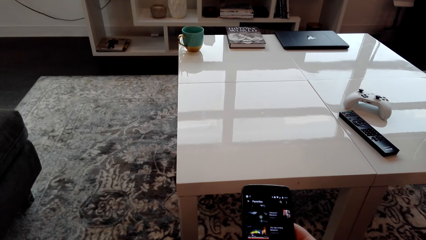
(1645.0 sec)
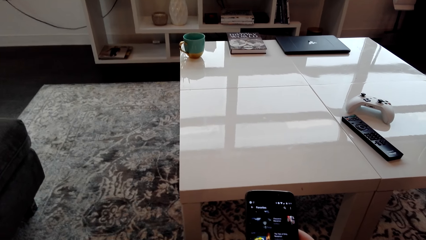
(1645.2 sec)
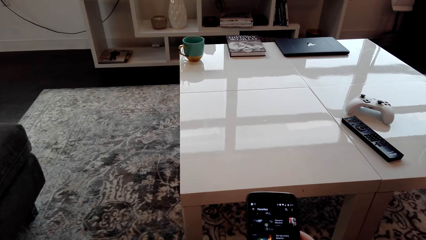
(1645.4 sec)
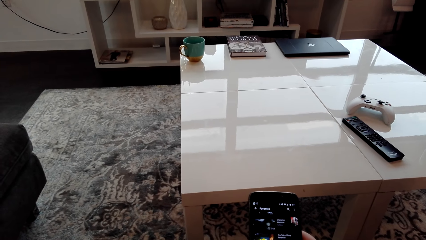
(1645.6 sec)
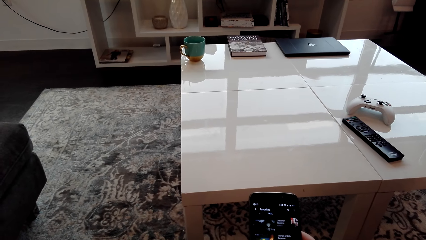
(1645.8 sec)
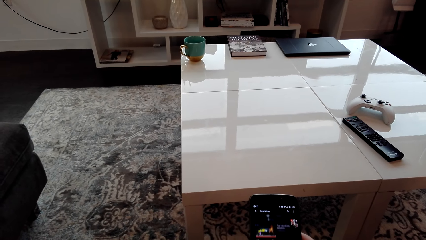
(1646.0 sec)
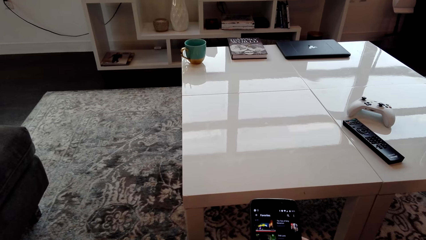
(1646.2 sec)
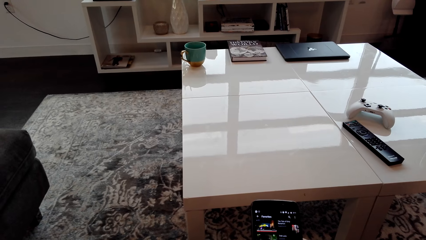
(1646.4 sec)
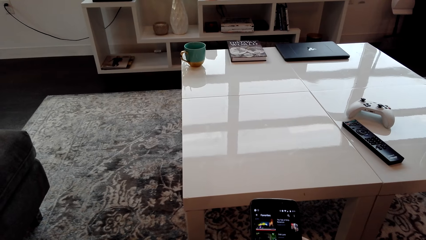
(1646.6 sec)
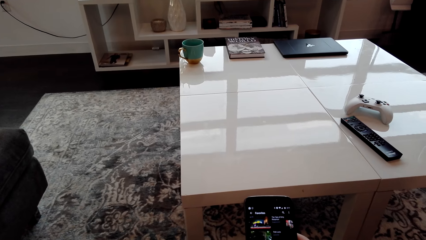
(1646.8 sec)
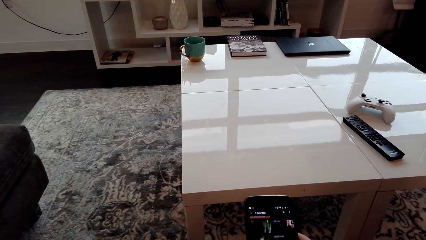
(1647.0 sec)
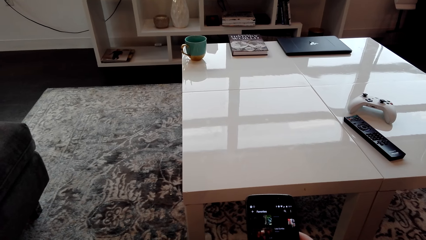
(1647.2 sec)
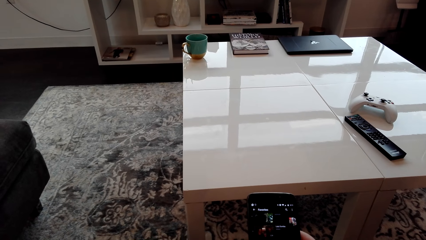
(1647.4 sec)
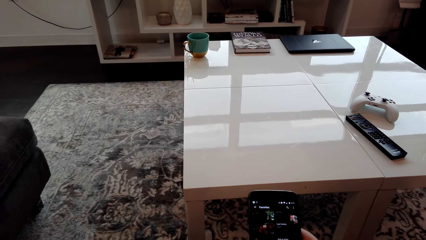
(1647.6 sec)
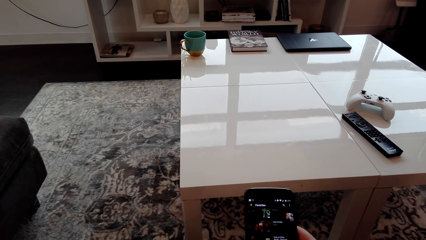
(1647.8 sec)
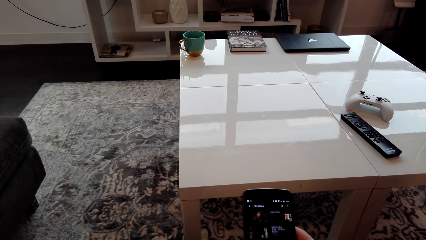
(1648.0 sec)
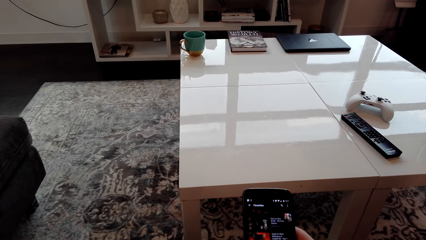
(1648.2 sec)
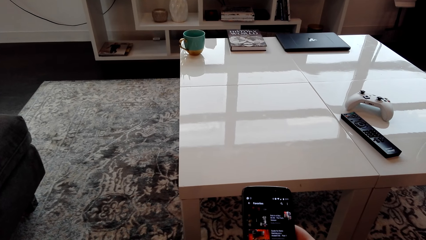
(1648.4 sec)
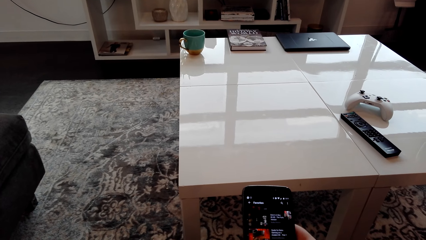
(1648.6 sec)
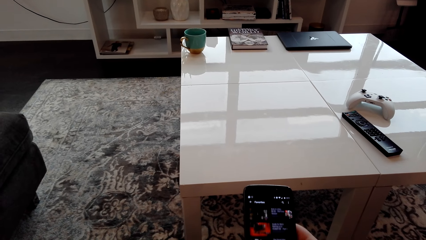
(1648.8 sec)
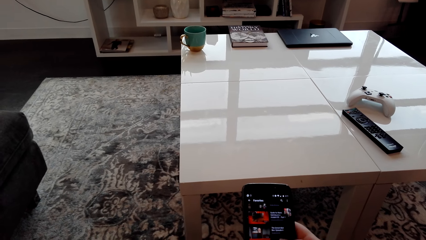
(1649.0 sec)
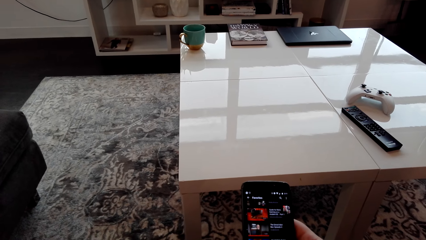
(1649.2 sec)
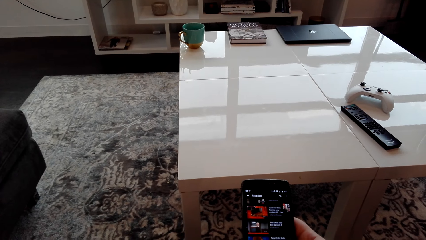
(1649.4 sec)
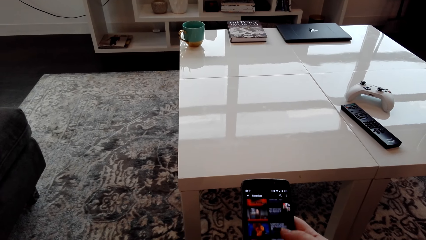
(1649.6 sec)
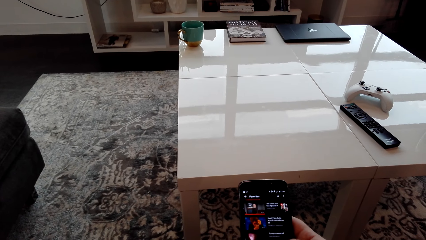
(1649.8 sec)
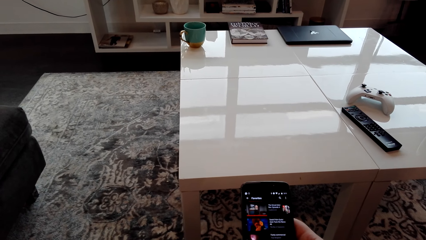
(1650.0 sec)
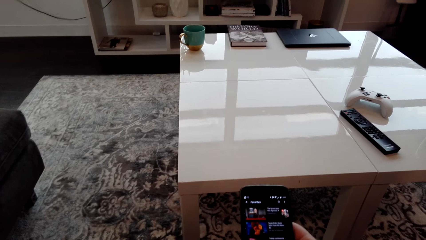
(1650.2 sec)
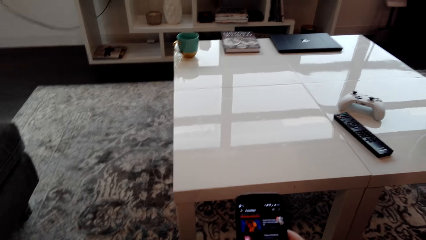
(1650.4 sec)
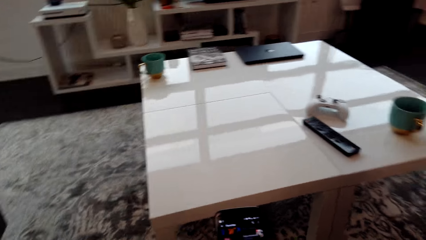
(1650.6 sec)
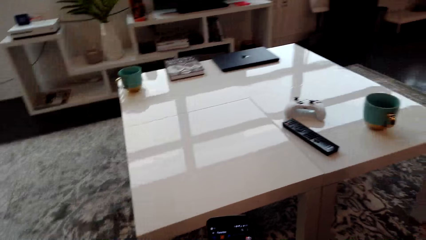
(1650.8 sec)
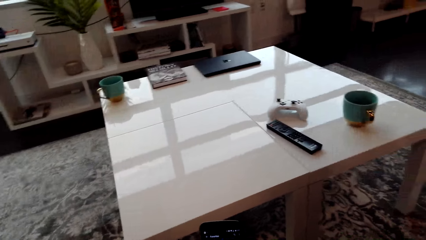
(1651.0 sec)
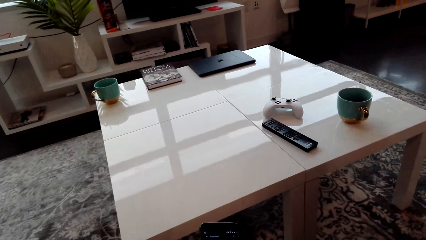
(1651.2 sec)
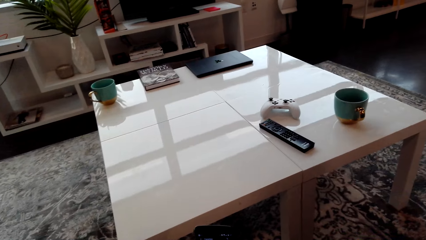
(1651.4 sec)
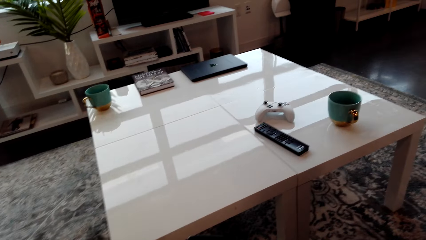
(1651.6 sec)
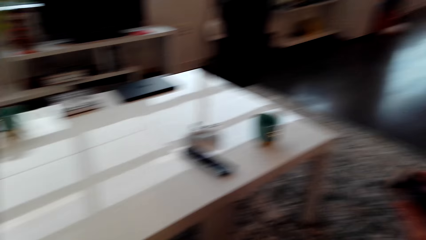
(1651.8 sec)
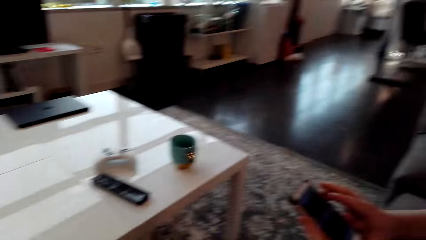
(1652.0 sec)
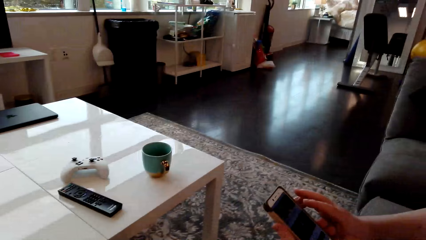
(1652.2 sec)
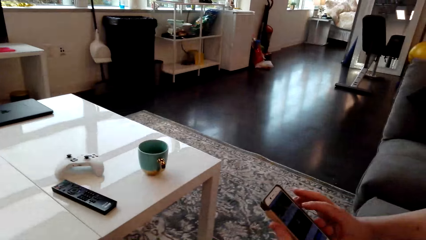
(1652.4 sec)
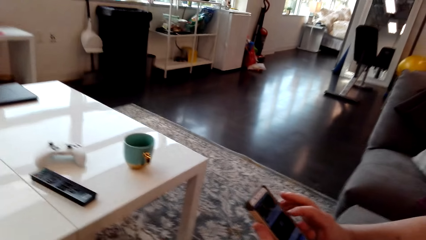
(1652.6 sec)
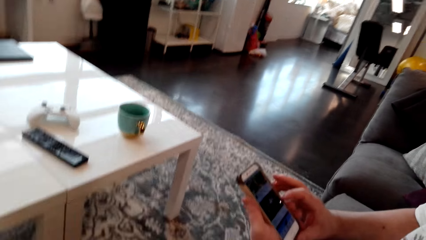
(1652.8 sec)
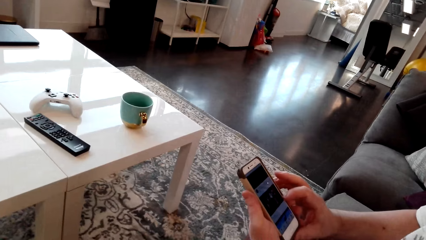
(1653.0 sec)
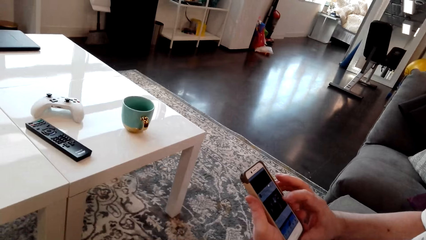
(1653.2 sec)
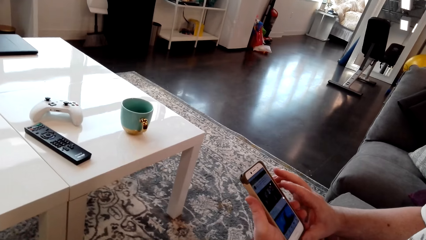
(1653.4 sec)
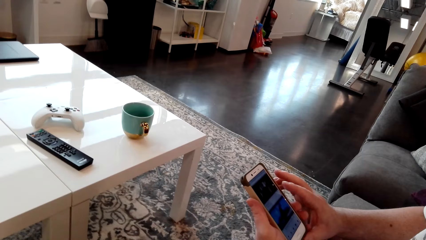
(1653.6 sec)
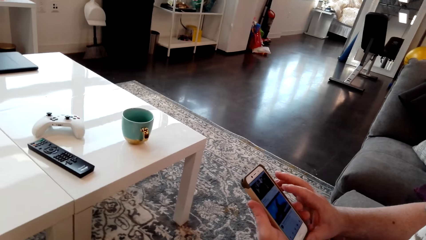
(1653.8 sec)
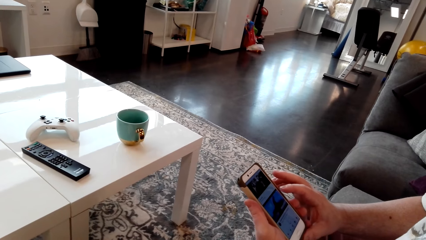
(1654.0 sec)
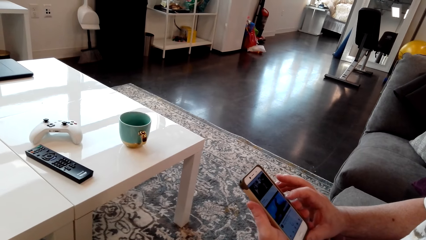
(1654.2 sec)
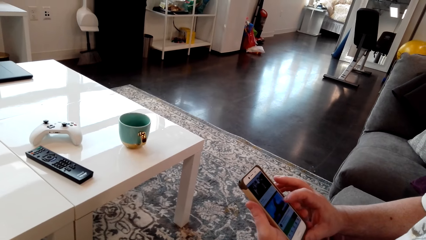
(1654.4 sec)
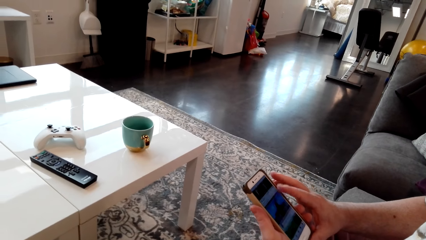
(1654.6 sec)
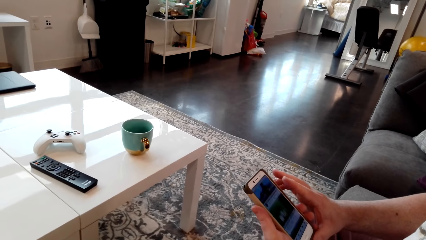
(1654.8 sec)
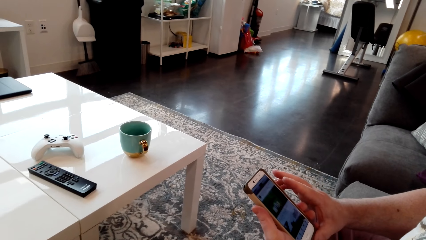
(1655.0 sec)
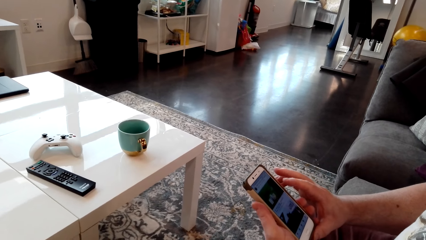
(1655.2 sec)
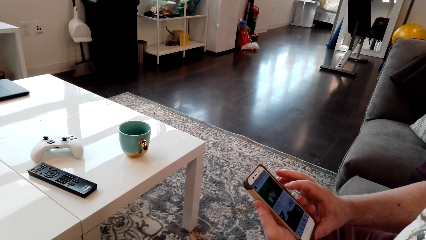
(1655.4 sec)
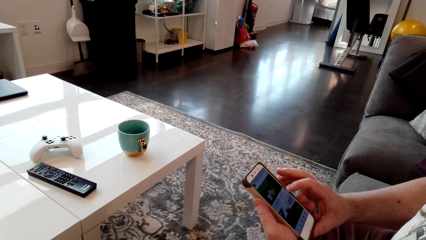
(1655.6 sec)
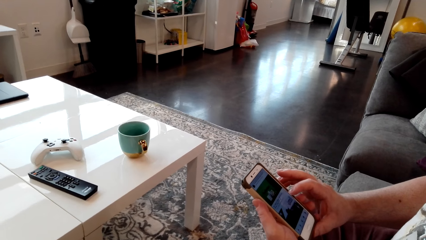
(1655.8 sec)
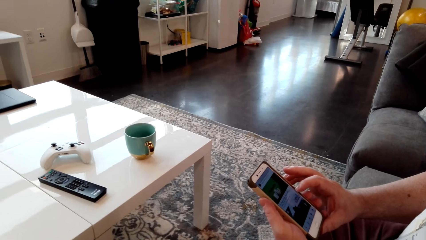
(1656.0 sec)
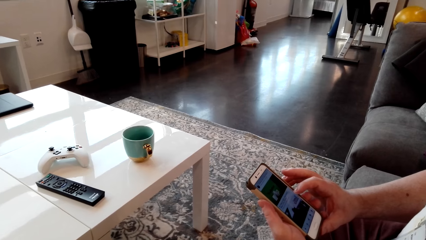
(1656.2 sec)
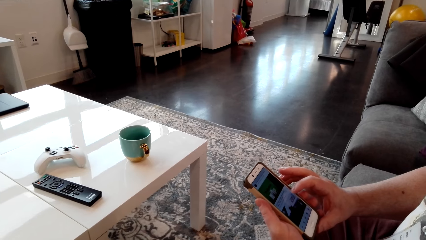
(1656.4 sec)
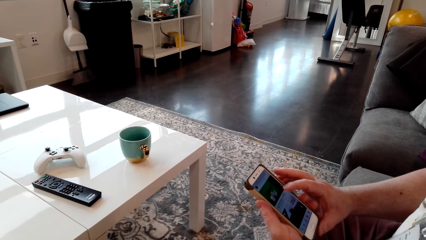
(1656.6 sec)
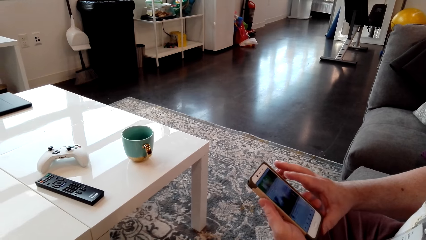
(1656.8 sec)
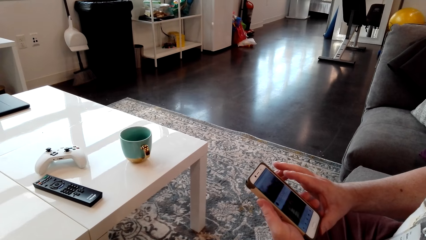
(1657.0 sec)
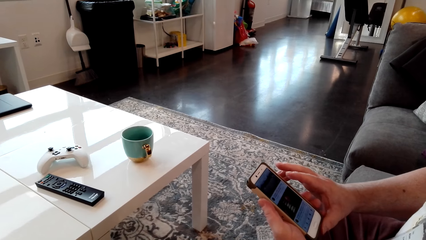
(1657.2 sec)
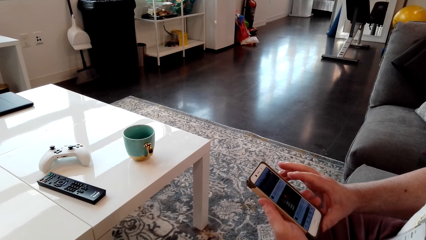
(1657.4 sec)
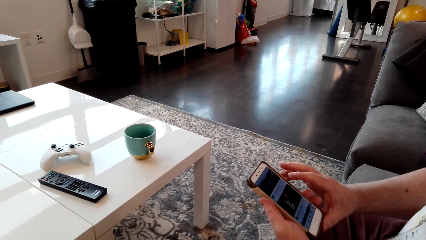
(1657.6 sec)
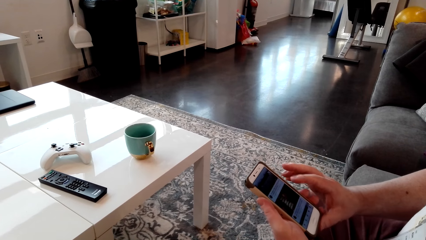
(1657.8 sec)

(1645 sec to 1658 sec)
A man scrolls on a phone.

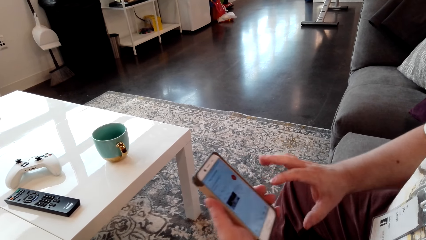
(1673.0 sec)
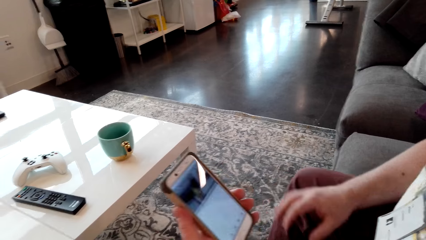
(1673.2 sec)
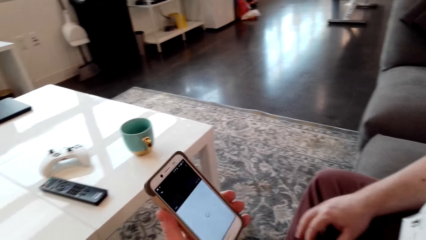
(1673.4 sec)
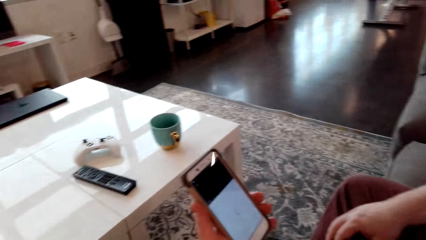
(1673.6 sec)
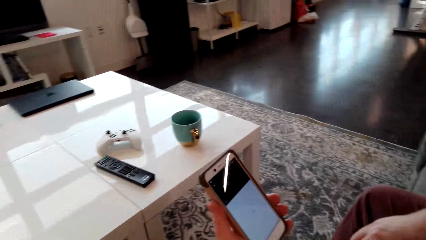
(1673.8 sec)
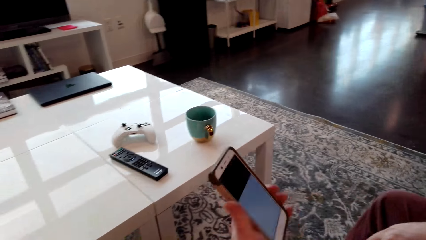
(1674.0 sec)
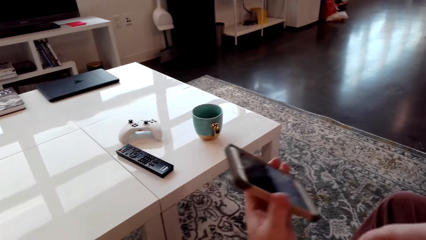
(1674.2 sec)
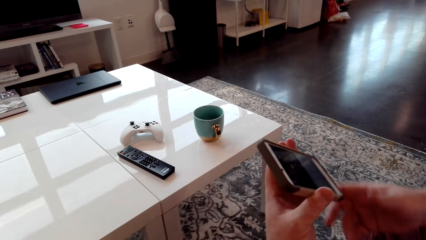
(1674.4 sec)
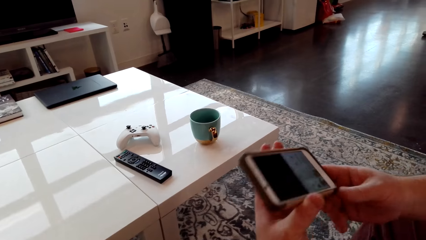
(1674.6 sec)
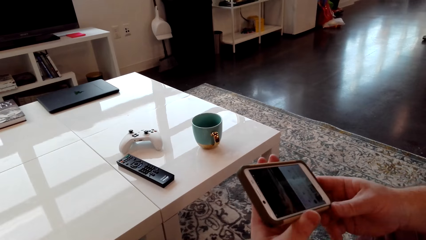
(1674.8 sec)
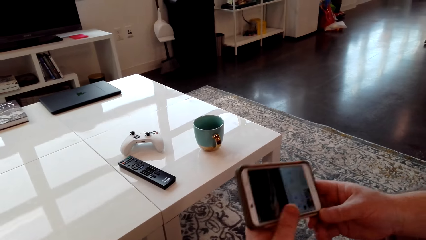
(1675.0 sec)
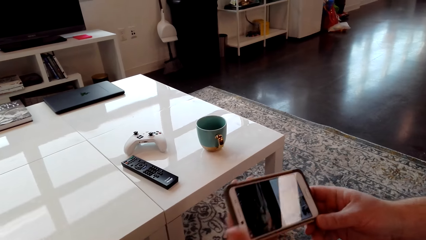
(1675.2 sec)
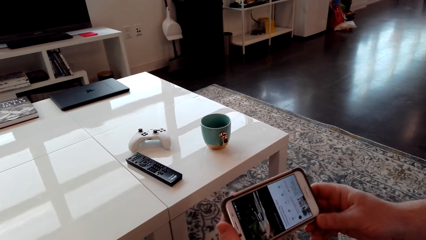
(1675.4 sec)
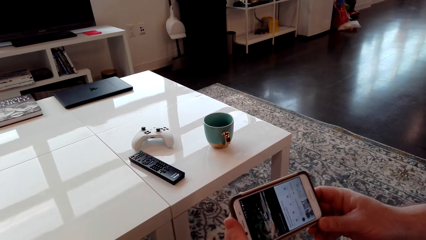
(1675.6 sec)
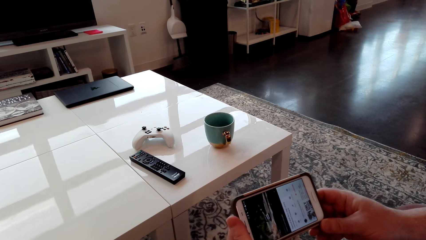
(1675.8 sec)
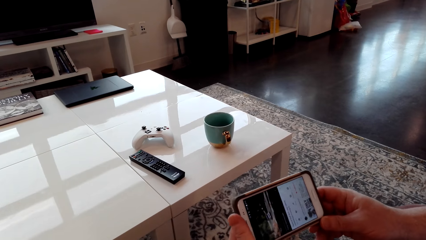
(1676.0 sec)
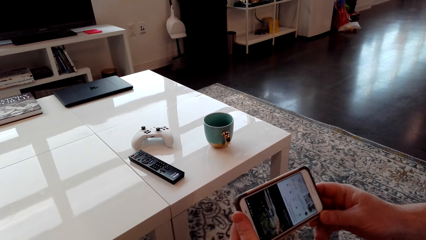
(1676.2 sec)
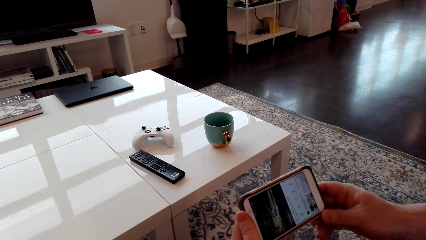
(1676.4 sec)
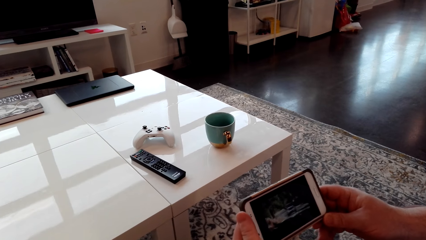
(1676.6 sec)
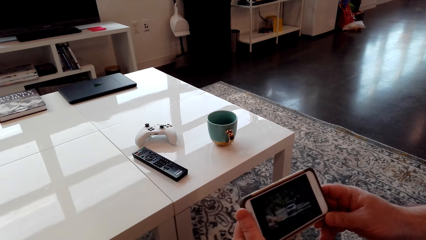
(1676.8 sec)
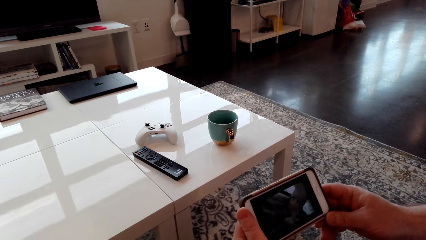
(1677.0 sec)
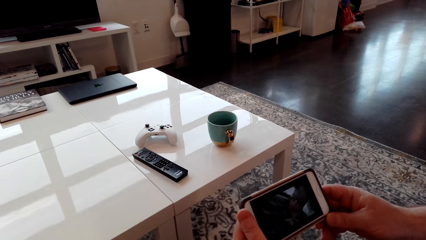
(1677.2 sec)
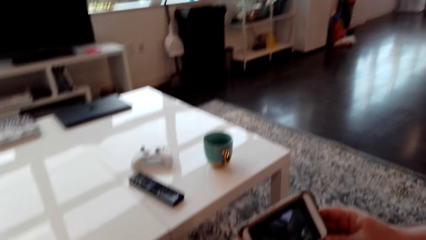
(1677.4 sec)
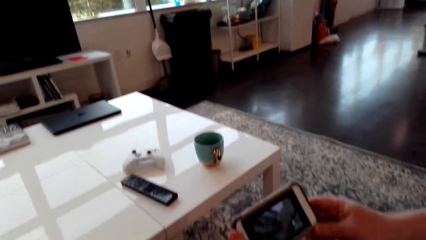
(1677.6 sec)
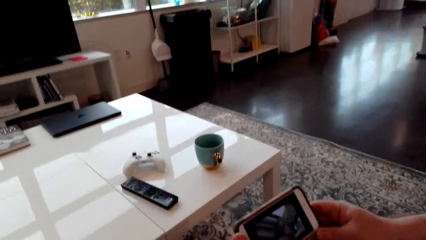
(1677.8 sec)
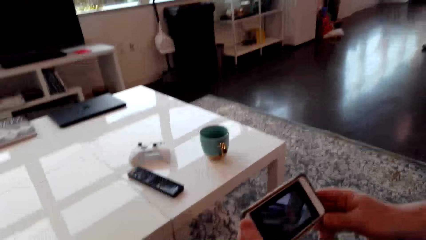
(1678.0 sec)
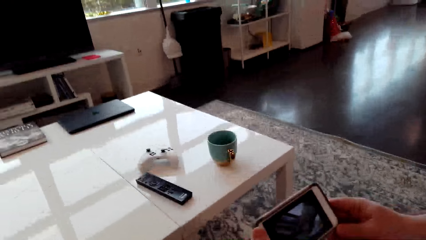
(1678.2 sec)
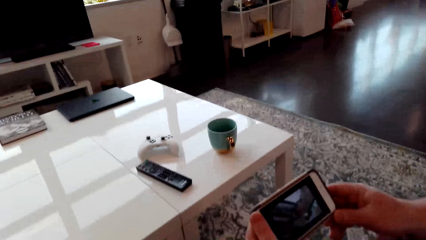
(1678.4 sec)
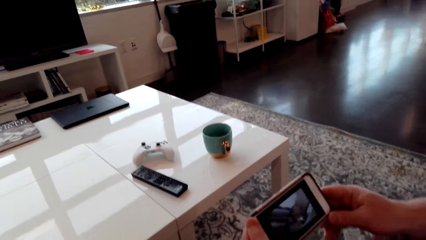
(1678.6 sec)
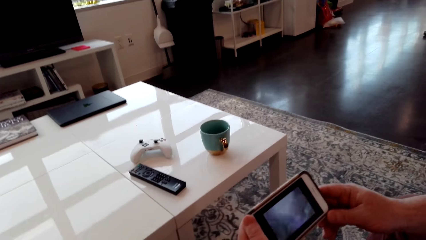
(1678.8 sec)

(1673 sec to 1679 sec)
A man tilts the phone. The man watches a clip from the phone.
